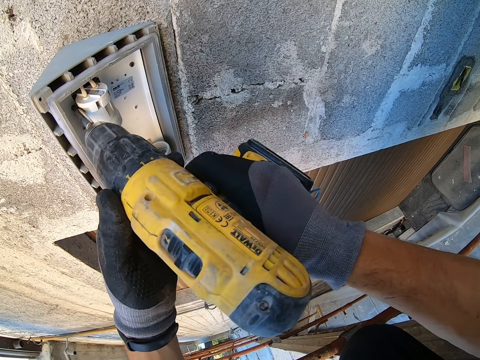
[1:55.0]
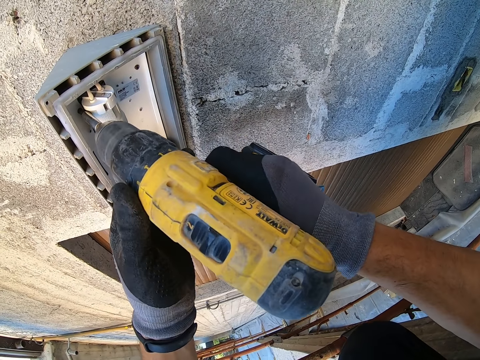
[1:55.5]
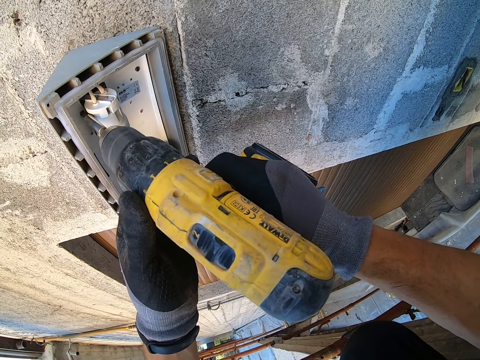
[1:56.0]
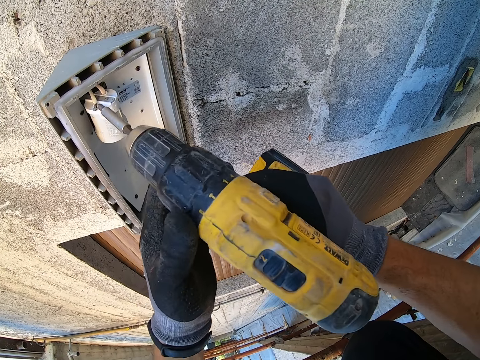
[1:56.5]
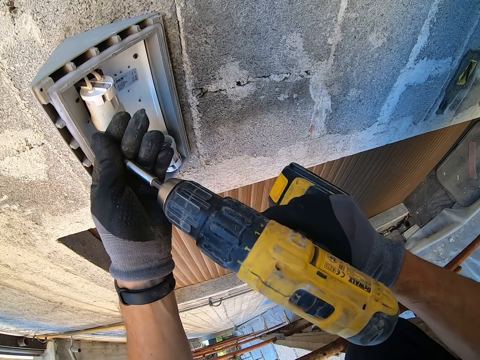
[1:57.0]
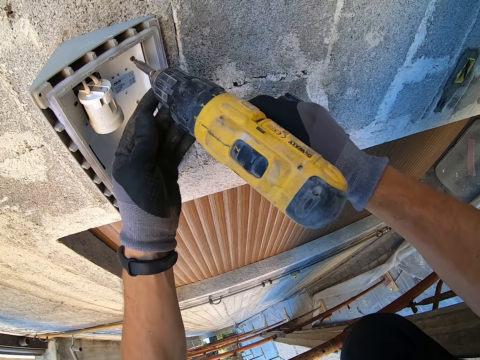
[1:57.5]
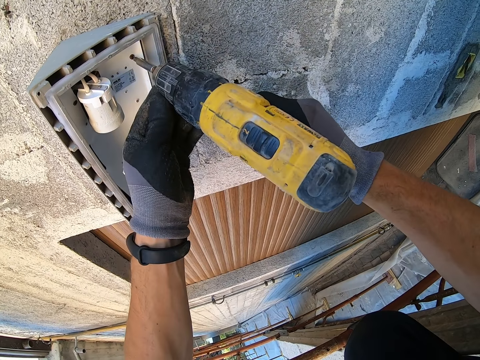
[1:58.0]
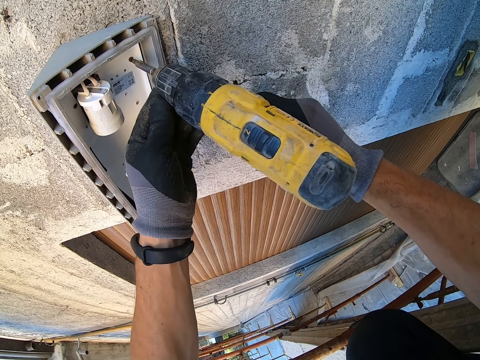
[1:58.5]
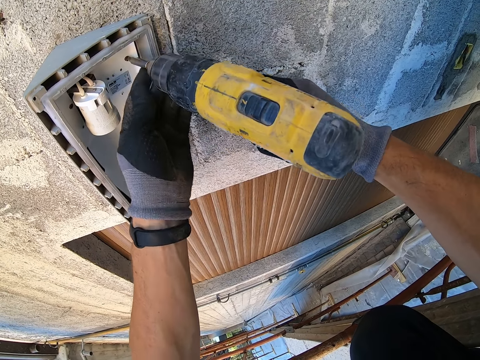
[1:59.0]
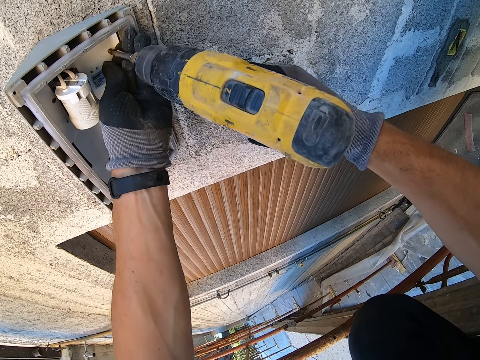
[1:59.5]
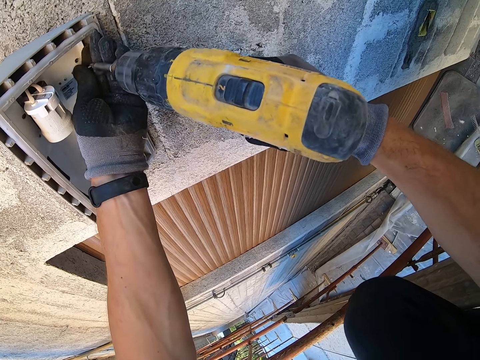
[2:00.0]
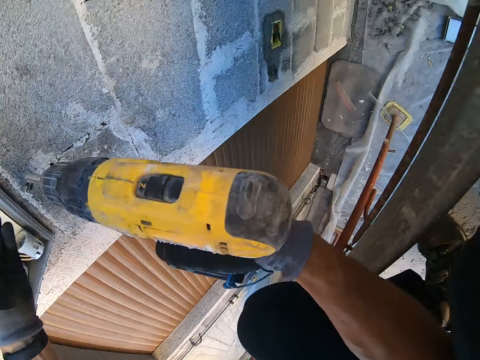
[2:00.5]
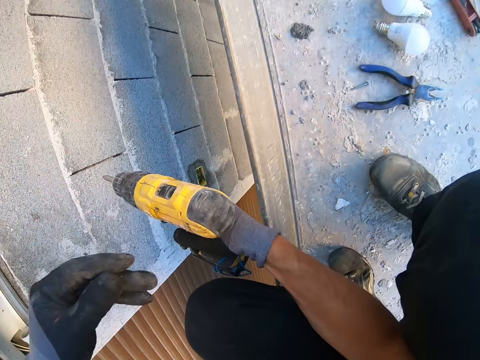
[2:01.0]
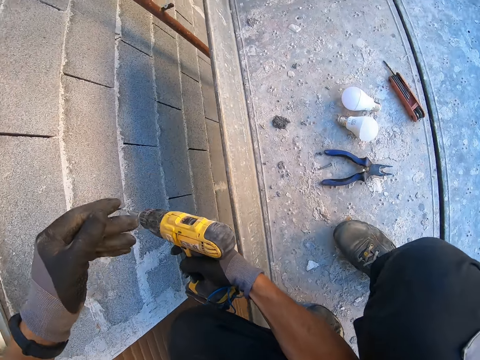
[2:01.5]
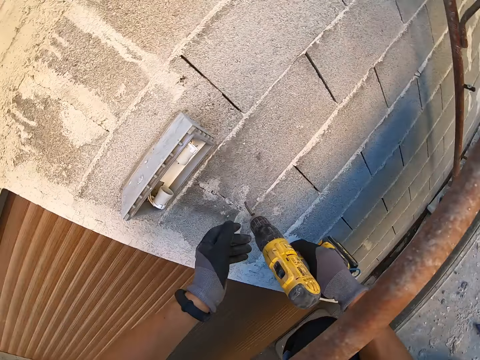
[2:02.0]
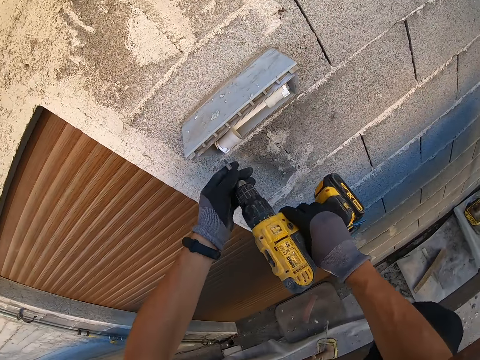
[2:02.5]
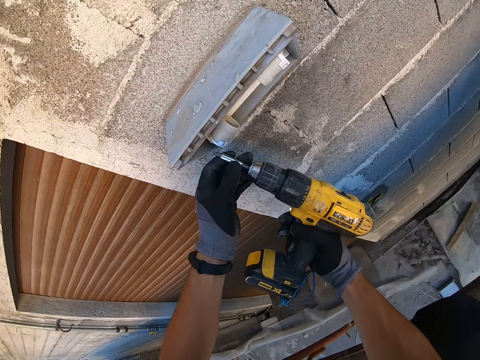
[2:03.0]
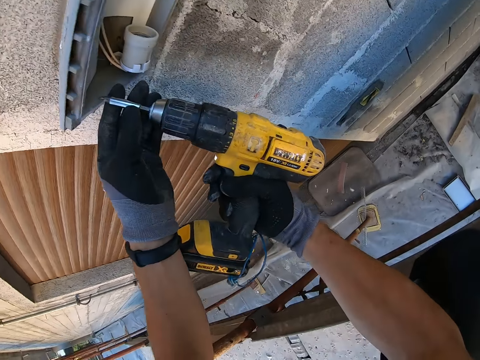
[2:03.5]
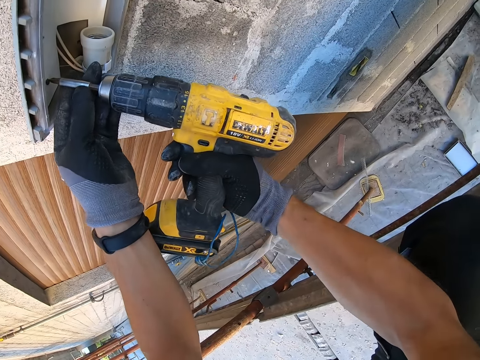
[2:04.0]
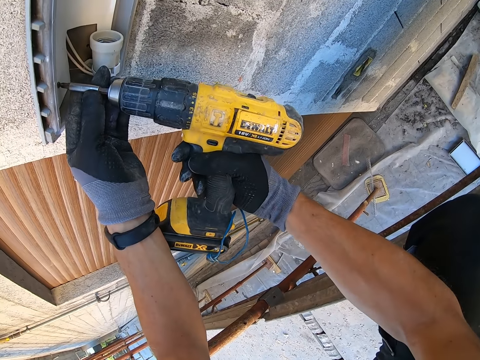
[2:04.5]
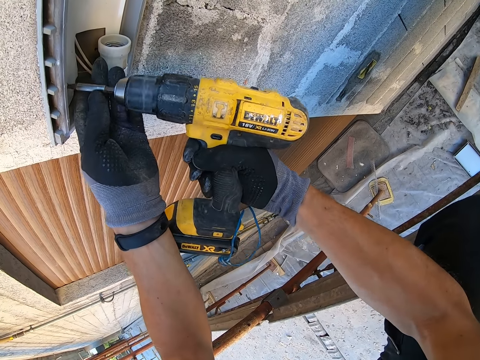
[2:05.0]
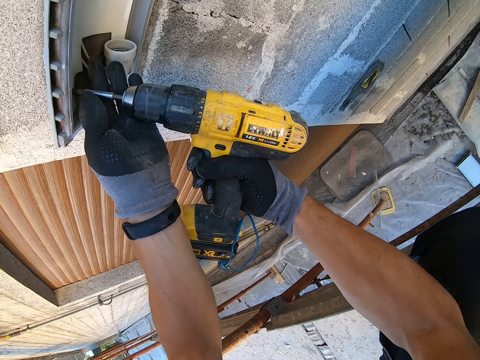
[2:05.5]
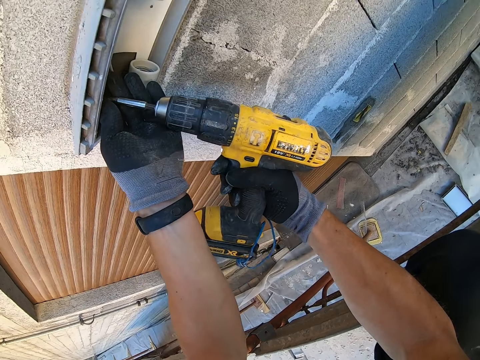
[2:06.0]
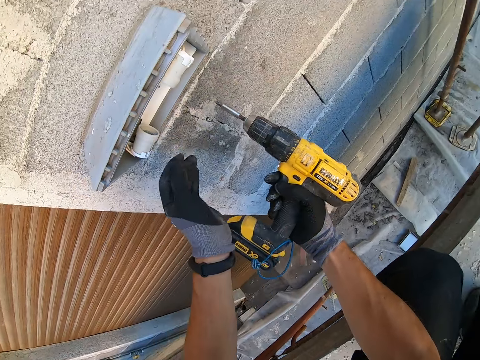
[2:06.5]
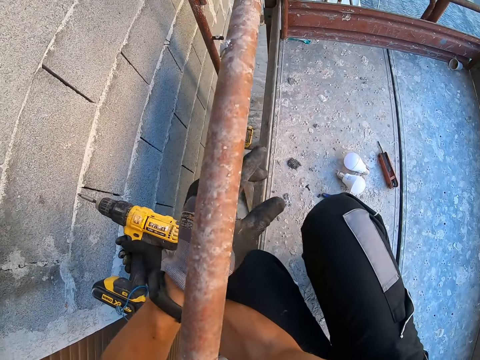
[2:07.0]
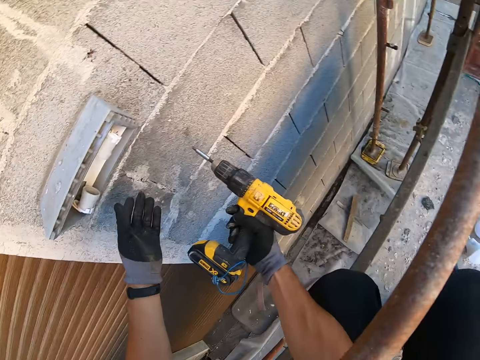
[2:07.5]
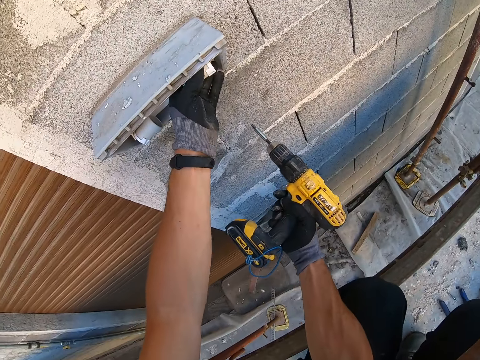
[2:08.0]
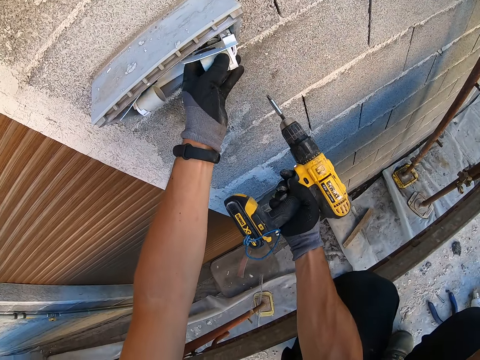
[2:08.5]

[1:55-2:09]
The camera wearer removes the bolt on the drill with his gloved left hand. He unscrews a bolt in the bulb socket in the flood light on the wall with the drill in both hands. He removes the bolt on the drill with his gloved left hand. He drops the bolts in his gloved left hand on the scaffold. He turns towards the wall. He unscrews a bolt in the bulb socket in the flood light on the wall with the drill in both hands. He removes the bolt in the bulb socket in the flood light on the wall with his gloved left hand. He drops the bolt in his gloved left hand on the scaffold. He pulls the bulb socket in the flood light on the wall with his gloved left hand.

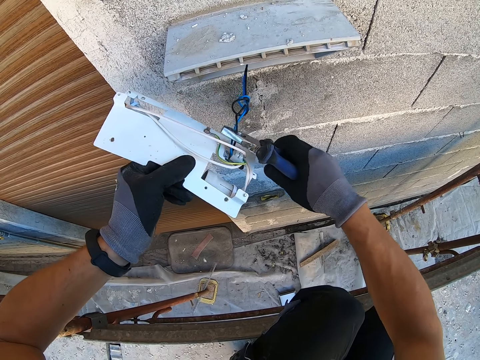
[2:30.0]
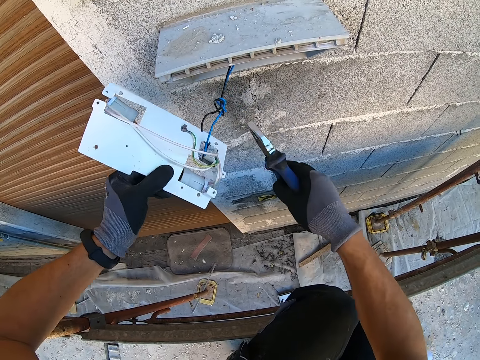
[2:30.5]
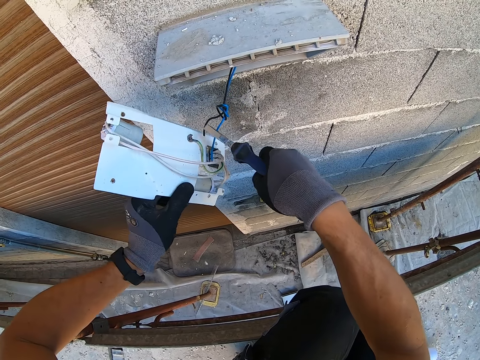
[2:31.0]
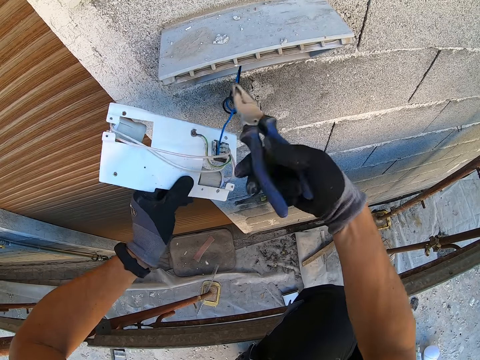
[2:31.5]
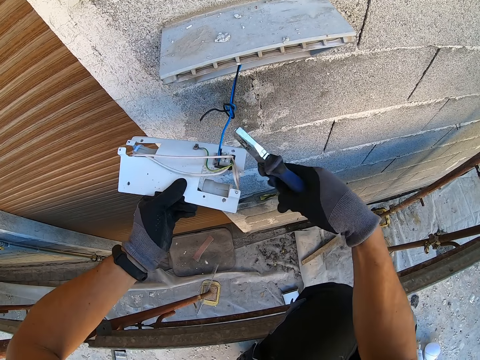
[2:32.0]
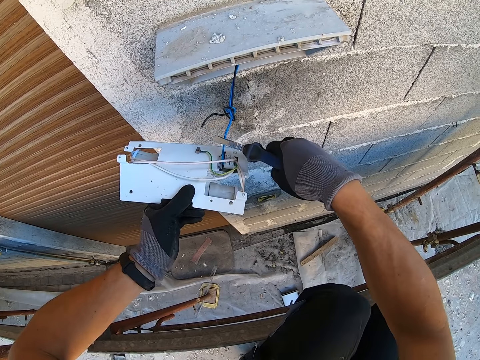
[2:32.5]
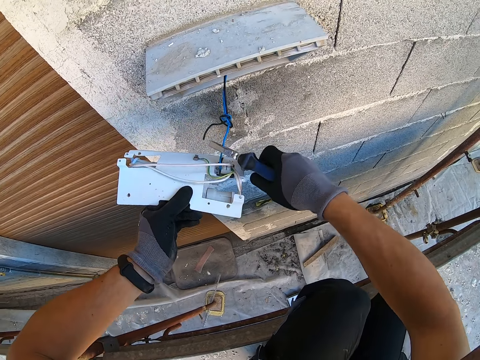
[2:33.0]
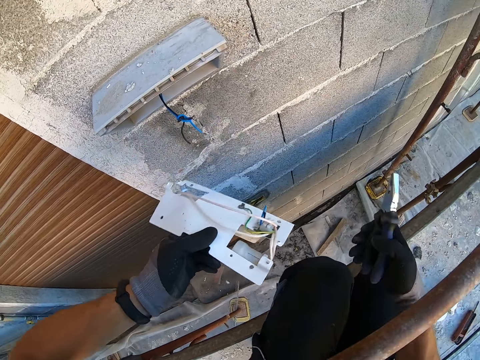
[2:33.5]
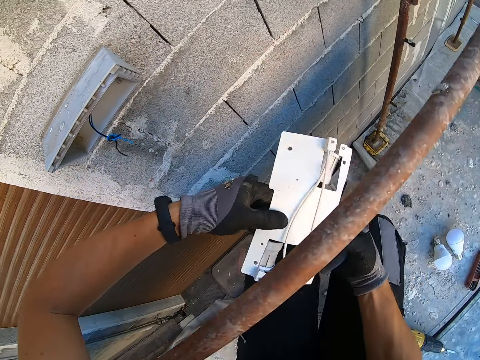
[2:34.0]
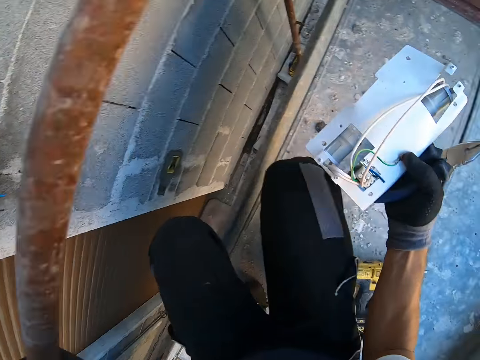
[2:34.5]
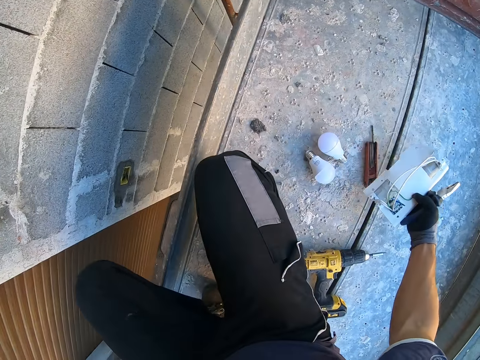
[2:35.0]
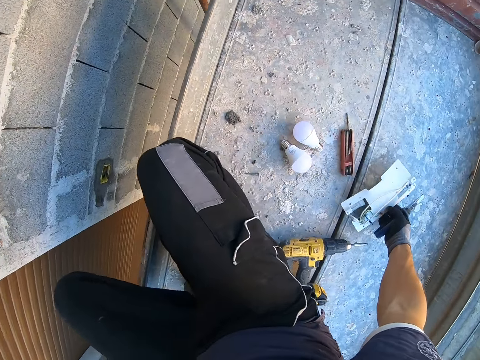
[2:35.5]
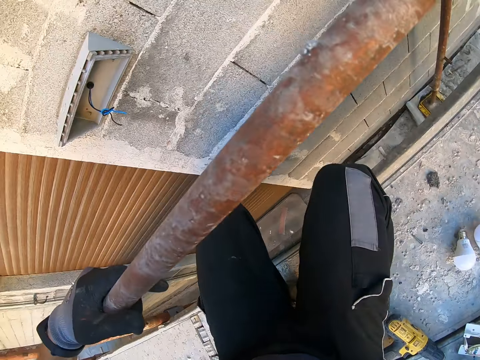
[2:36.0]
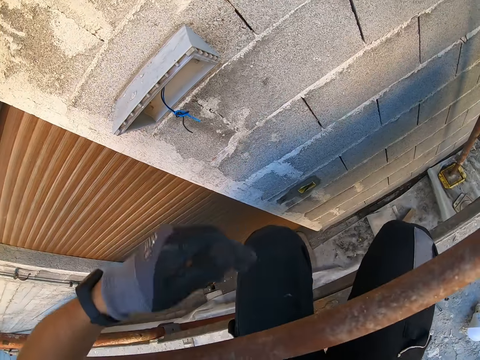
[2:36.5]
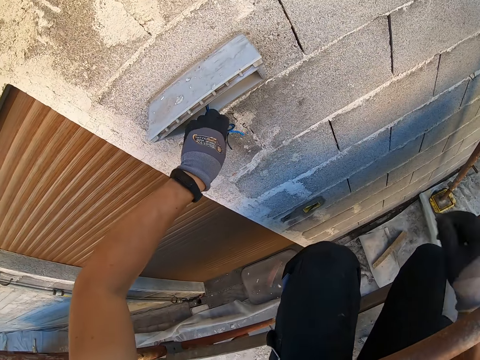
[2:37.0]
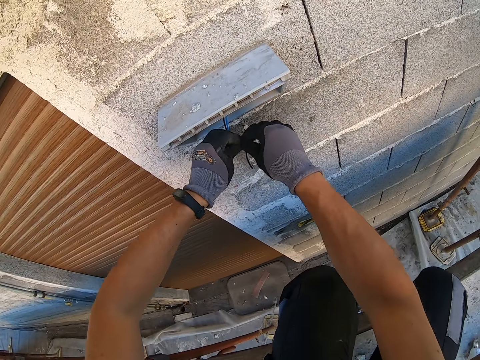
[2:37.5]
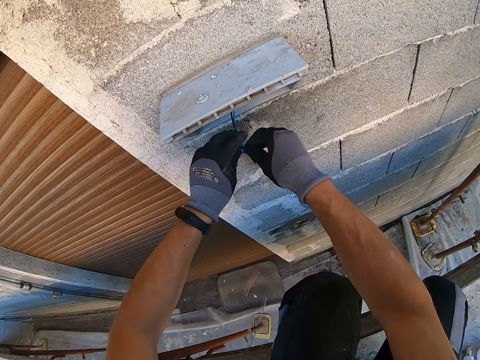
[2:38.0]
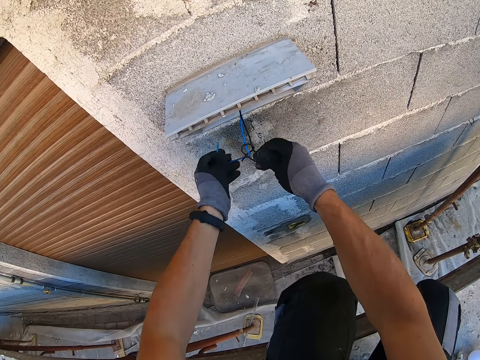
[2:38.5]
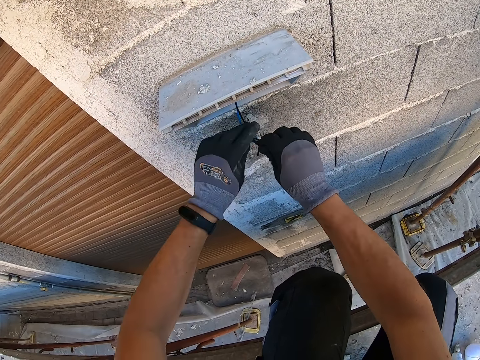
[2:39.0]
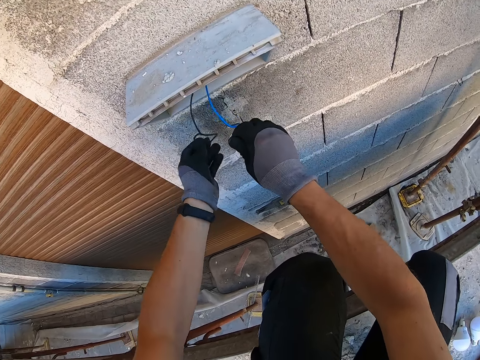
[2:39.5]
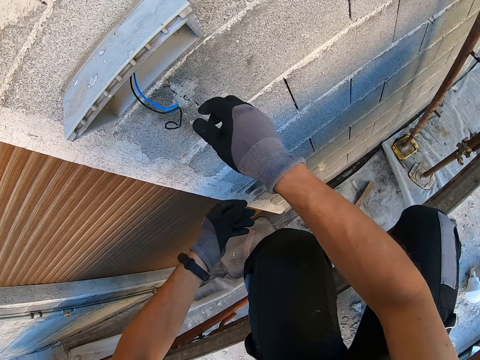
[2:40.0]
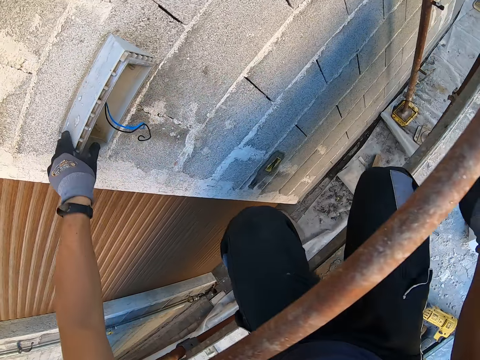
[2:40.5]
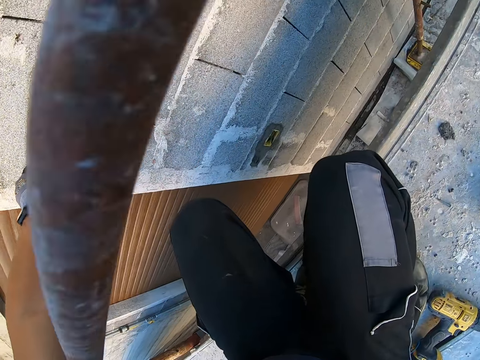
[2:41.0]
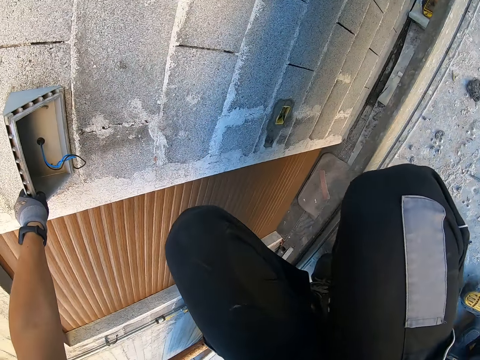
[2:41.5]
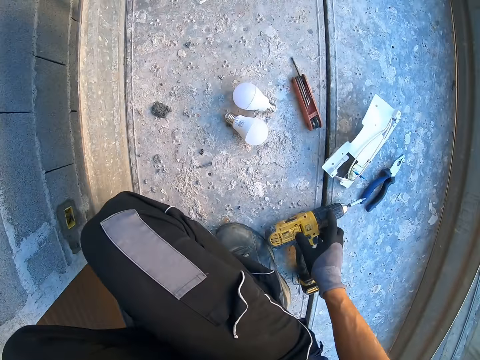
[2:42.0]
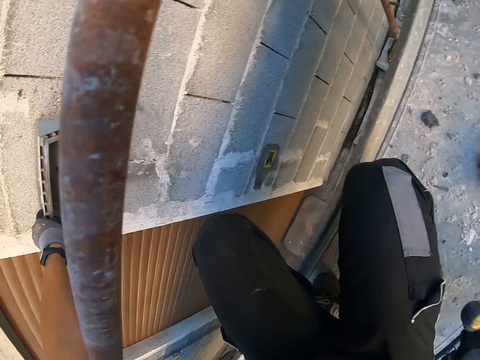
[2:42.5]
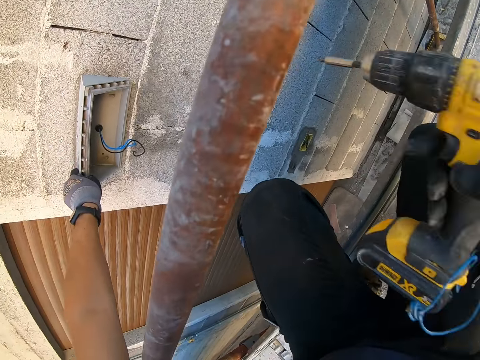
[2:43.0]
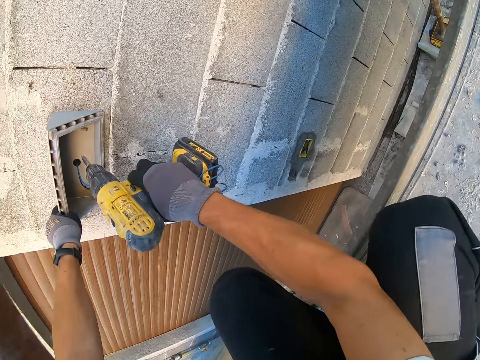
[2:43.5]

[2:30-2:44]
The camera wearer folds a wire with the pliers. He cuts a wire in the flood light on the wall socket with the pliers in his gloved right hand. He moves the bulb socket in his gloved left hand to his gloved right hand. He drops the pliers in his gloved right hand on the scaffold. He drops the bulb socket in his gloved right hand on the scaffold. He unties the wires in the flood light on the wall with his gloved hands. He picks up the drill on the scaffold with his gloved right hand.
